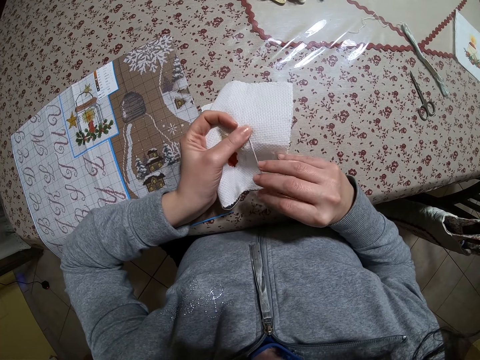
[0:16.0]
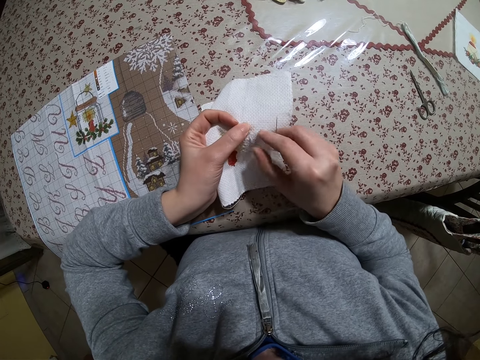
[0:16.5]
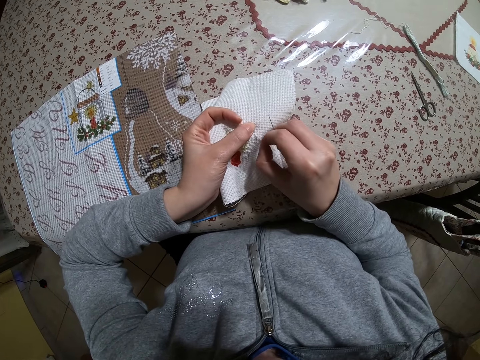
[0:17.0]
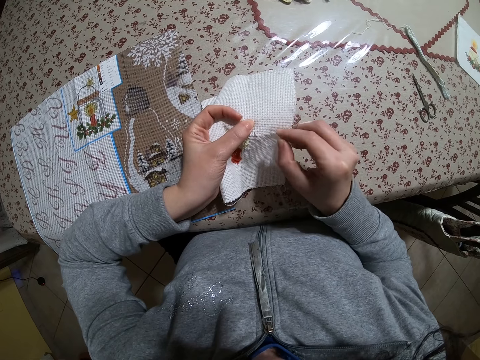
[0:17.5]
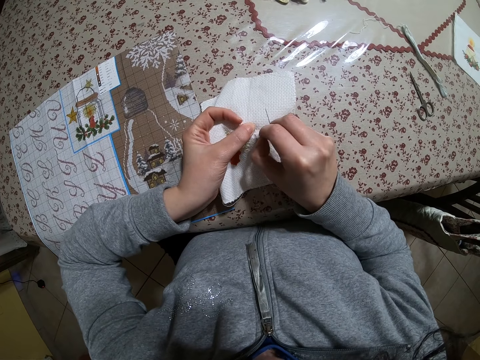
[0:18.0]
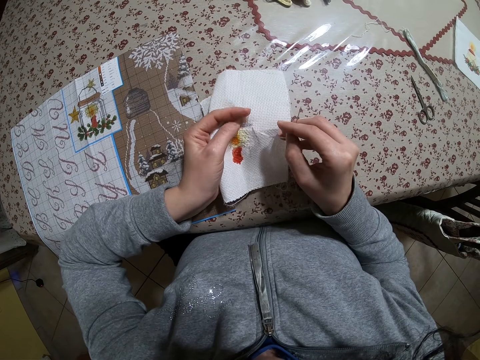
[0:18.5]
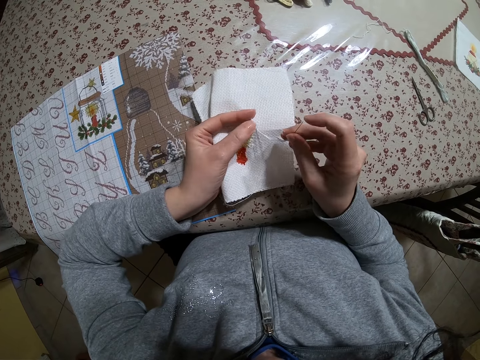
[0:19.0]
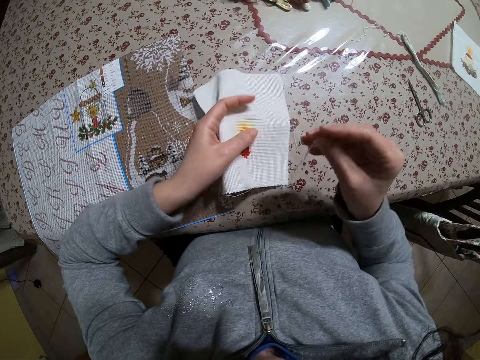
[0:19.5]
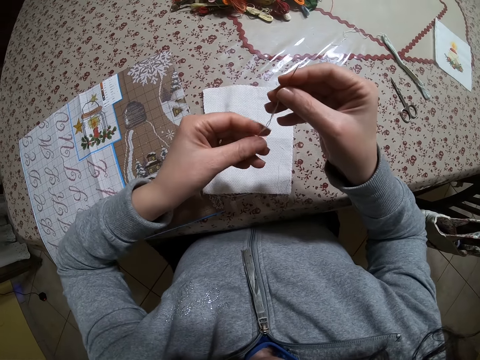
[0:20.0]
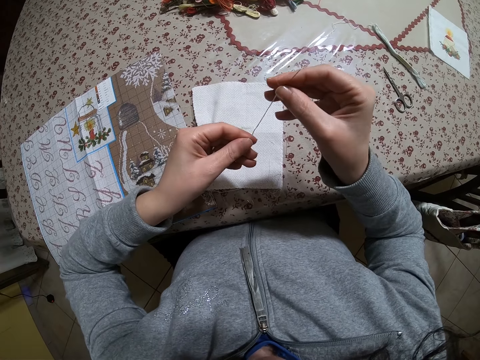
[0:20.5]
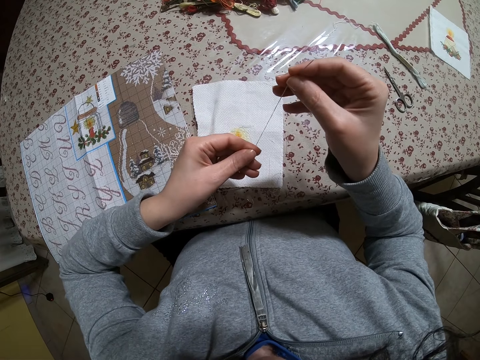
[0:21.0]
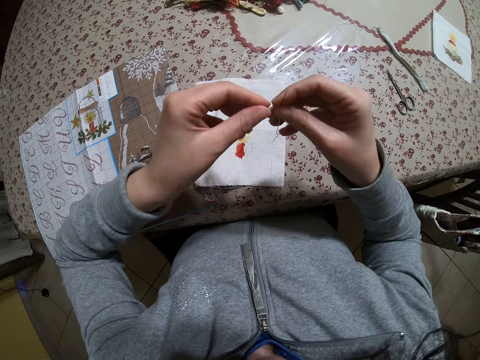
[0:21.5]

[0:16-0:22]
The camera wearer pulls a thread in the clothing material with his right hand. He adjusts the thread on the needle. He pulls the thread in the needle in his right hand with his left hand.

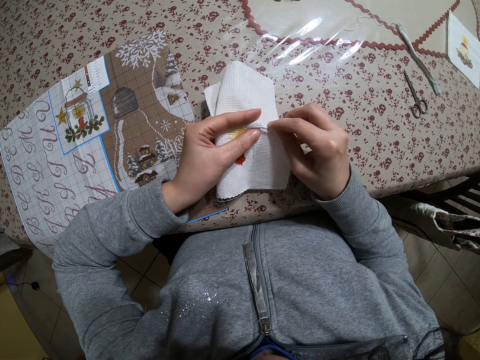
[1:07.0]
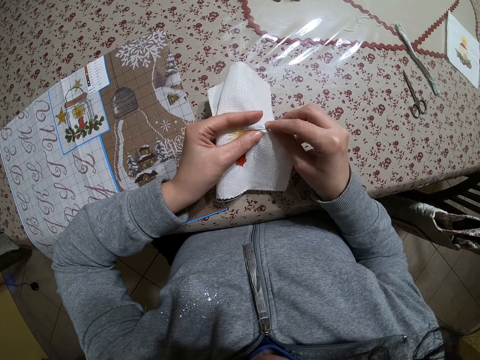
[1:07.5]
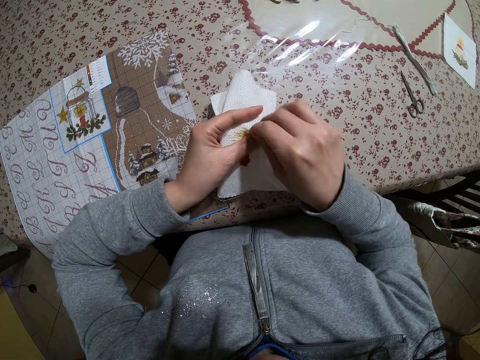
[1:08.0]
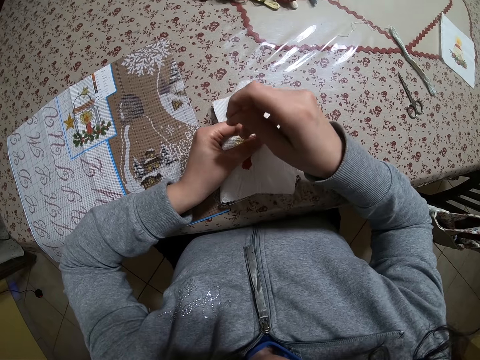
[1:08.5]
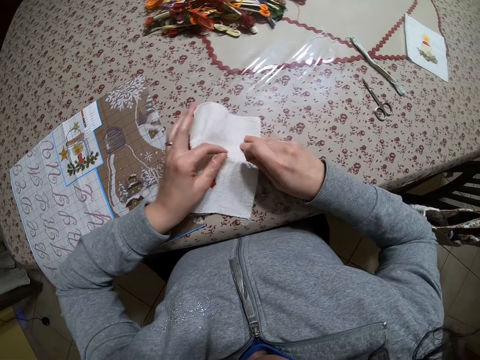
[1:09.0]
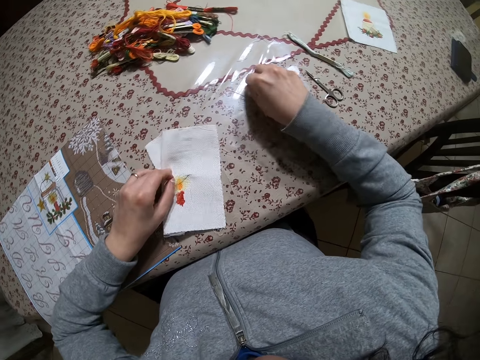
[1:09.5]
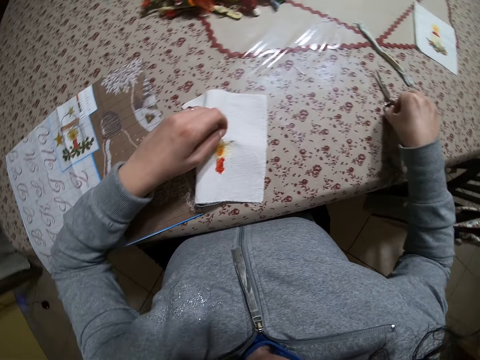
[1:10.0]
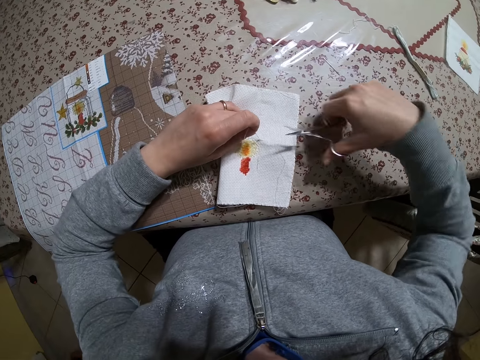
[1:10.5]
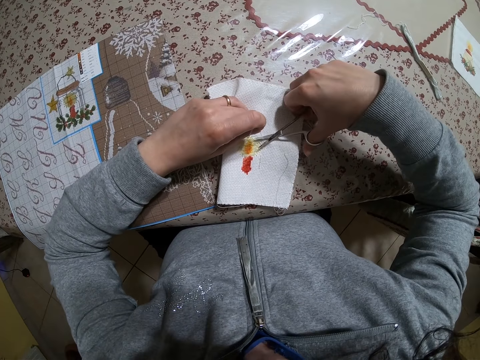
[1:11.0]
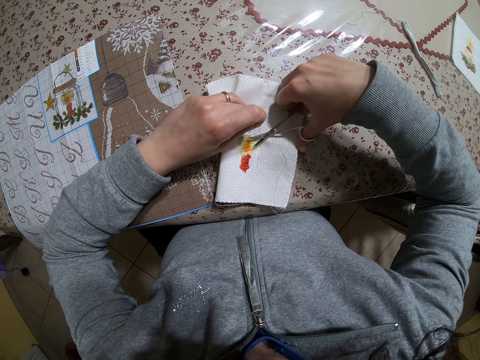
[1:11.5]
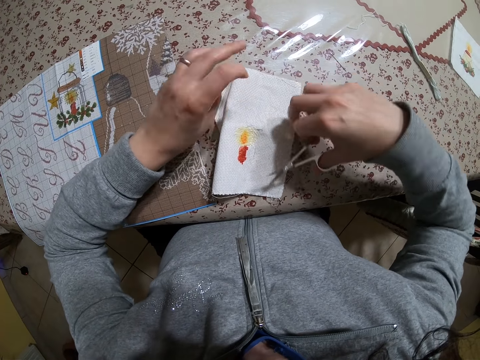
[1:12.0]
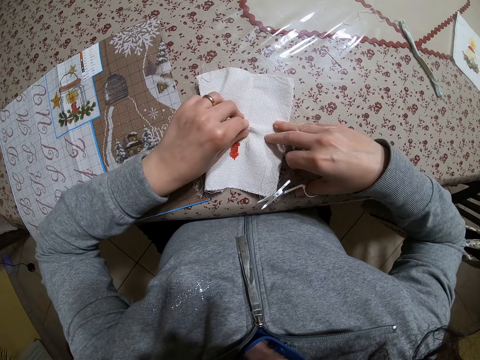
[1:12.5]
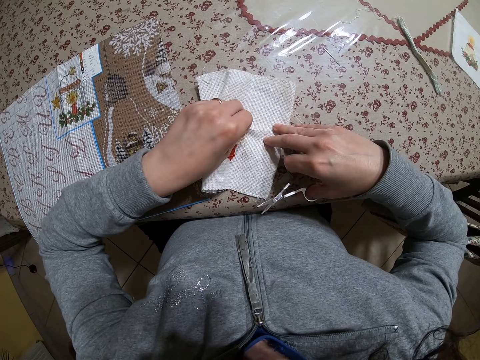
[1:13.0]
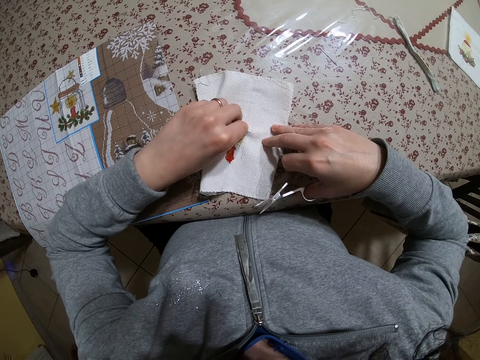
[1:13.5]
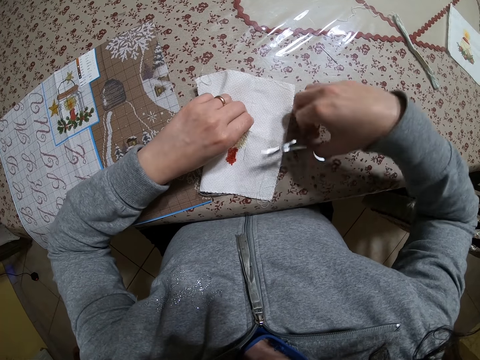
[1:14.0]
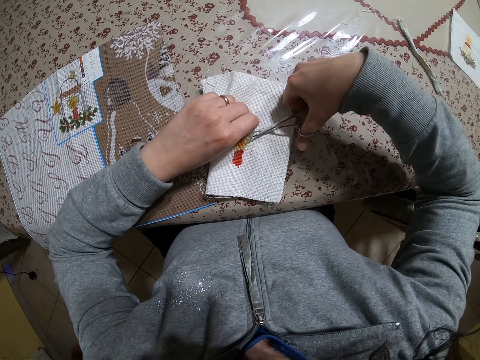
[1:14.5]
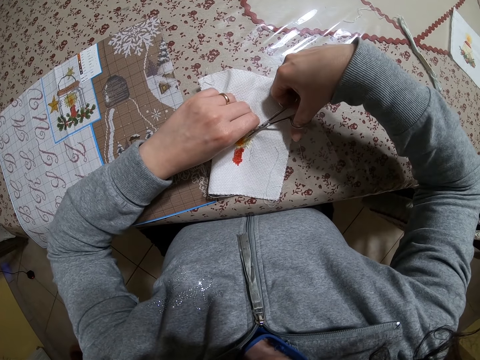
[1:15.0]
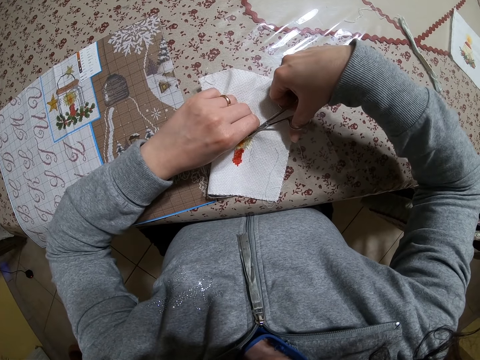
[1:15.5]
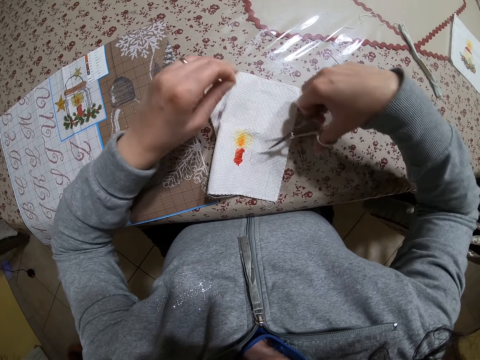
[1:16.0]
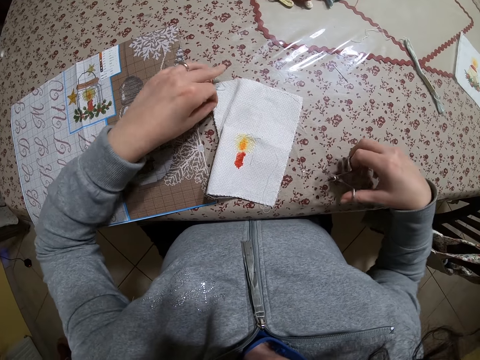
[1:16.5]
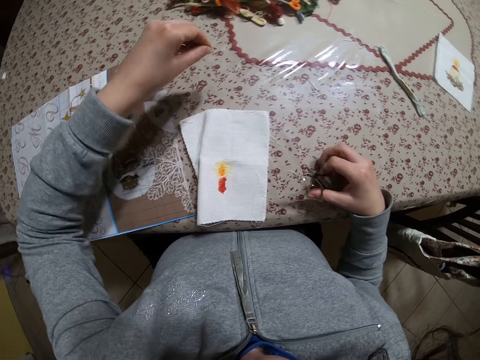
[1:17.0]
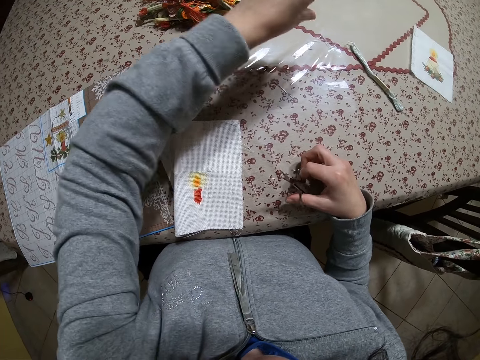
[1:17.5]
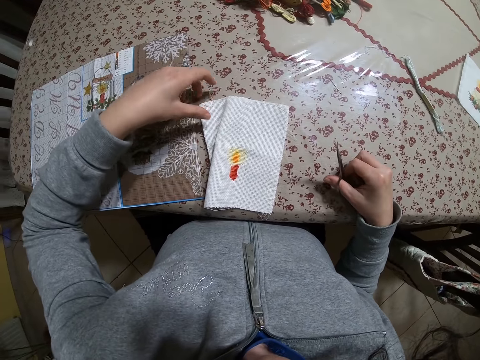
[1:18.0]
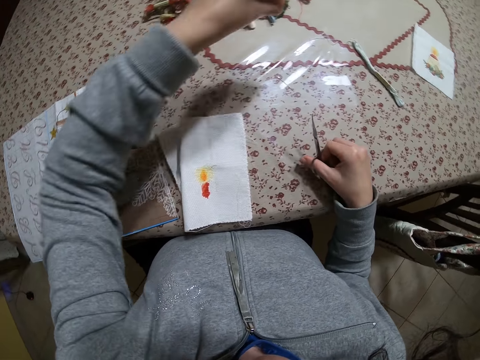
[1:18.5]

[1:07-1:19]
The camera wearer drops the clothing material in his left hand on the table. He drops the needle. He holds the needle with his left hand. He picks up the scissors on the table with his right hand. He cuts the thread on the clothing material with the scissors in his left hand. He touches the clothing material on the table with his right hand. He cuts the thread on the clothing material with the scissors in his left hand. He moves the thread pieces on the cloth to the table with his left hand. He drops the chaff.

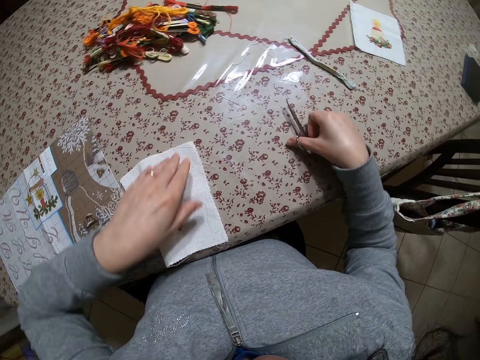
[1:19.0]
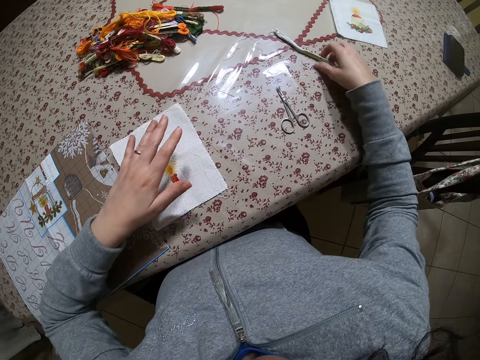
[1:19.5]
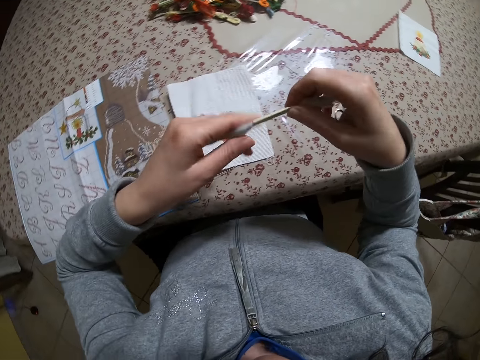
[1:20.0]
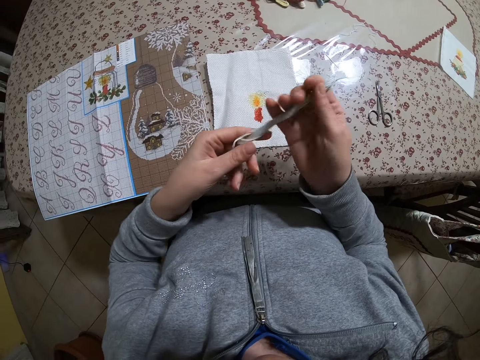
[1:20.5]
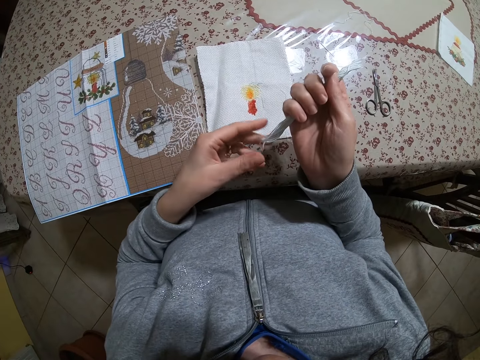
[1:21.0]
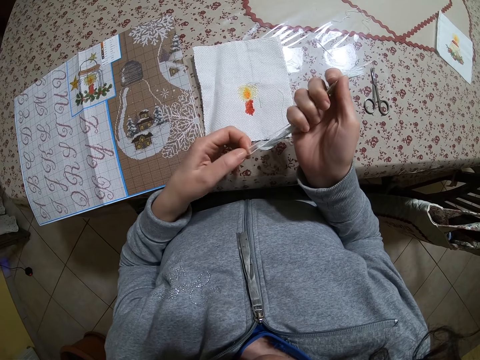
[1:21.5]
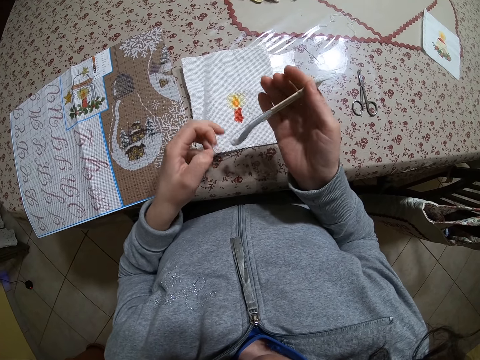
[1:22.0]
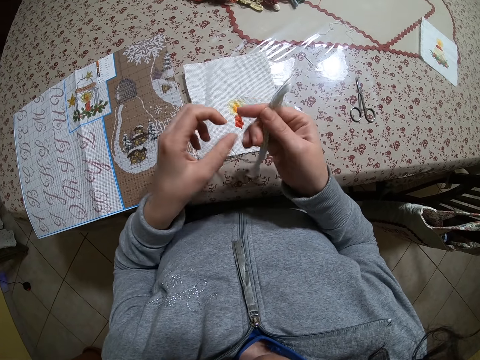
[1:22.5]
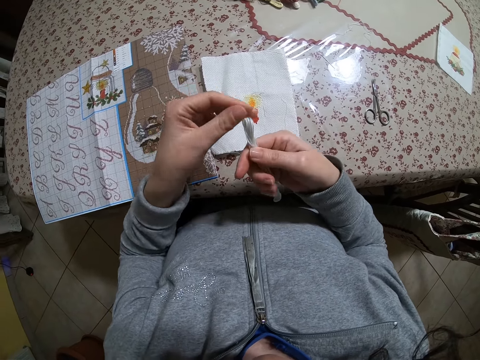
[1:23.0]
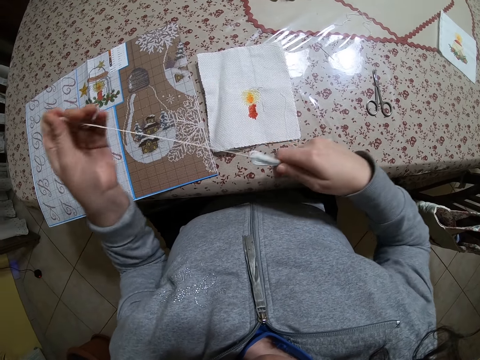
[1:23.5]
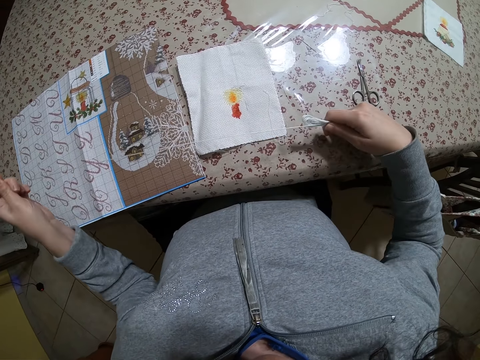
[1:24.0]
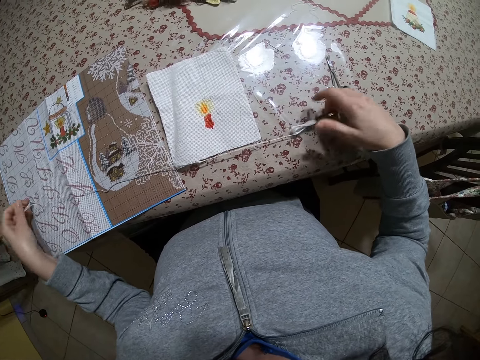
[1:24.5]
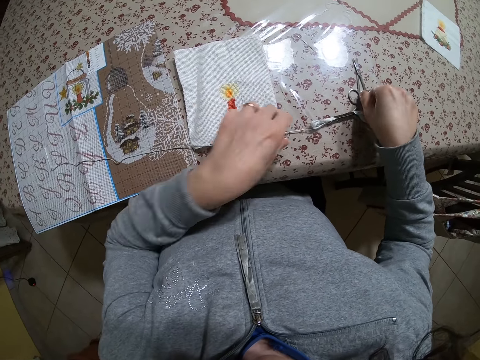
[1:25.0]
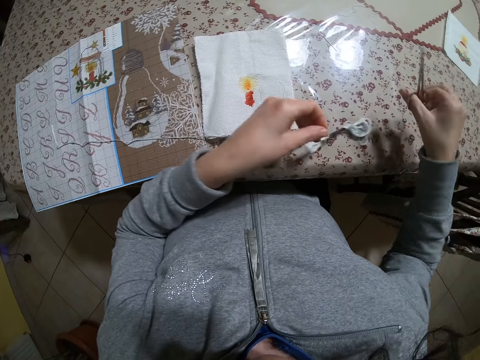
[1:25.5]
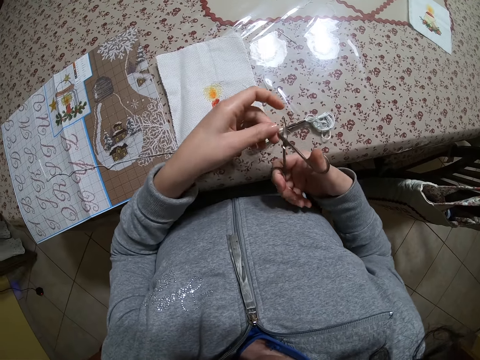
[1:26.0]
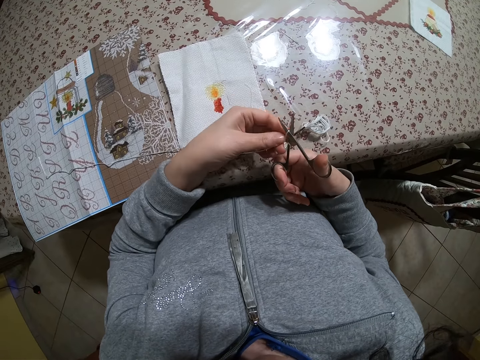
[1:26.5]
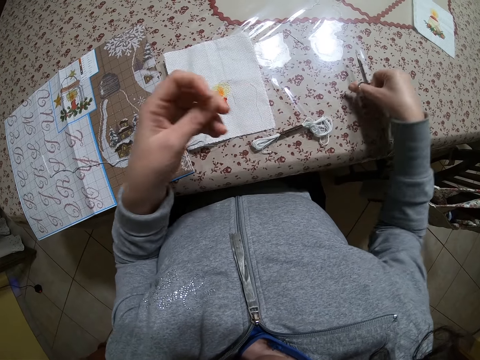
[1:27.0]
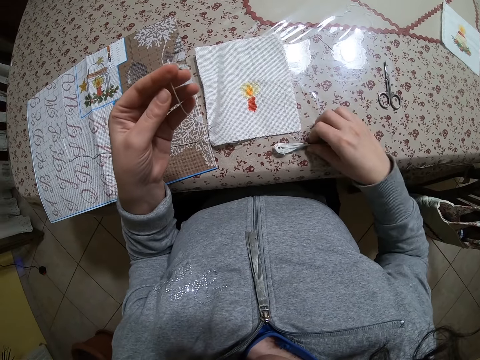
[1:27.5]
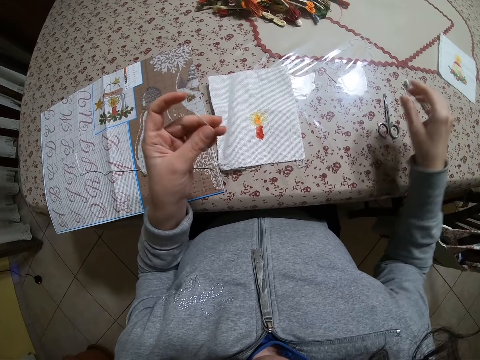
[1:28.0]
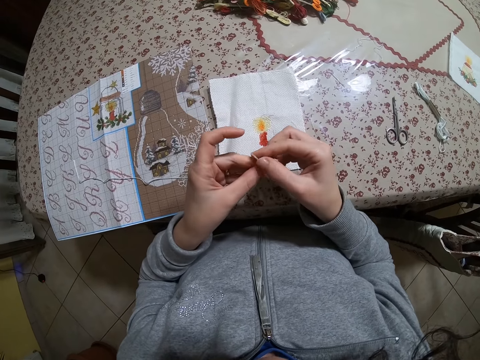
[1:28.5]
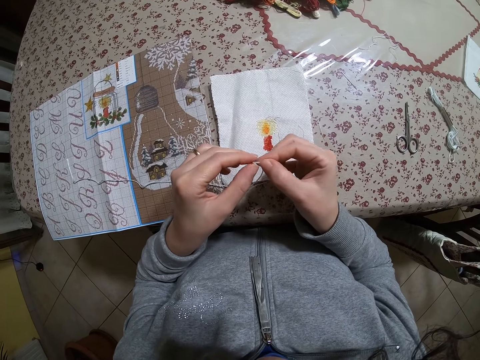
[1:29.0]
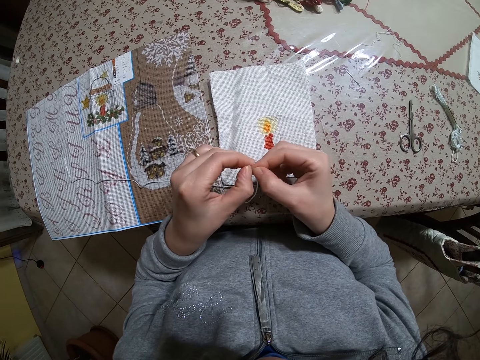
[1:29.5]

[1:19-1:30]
The camera wearer drops the scissors on the table with his right hand. He picks up the thread pack on the table with his right hand. He pulls out the thread from the thread pack in his right hand with his left hand. He drops the thread in his right hand on the table. He picks up the scissors on the table with his right hand. He holds the thread on the table with his right hand. He cuts the thread in his left hand with the scissors in his right hand. He drops the scissors in his right hand on the table. He picks up the thread. He moves the thread on the table with his right hand. He drops the thread. He separates the thread.
